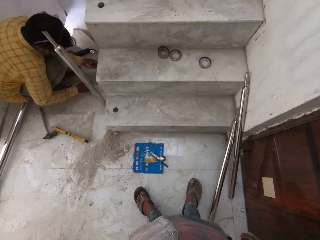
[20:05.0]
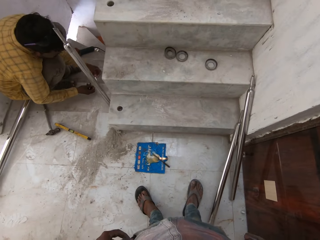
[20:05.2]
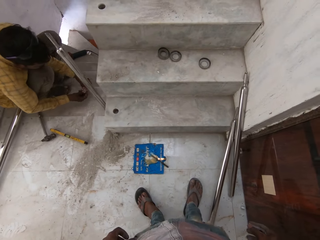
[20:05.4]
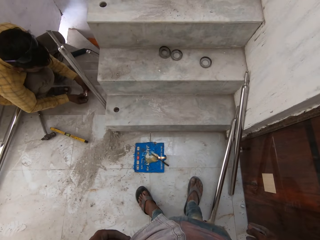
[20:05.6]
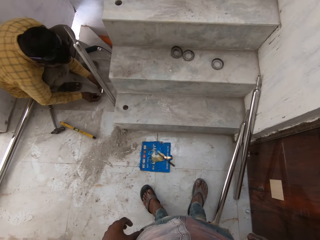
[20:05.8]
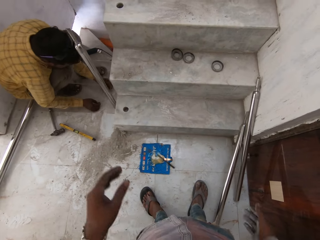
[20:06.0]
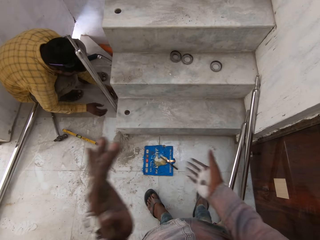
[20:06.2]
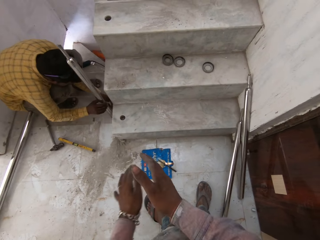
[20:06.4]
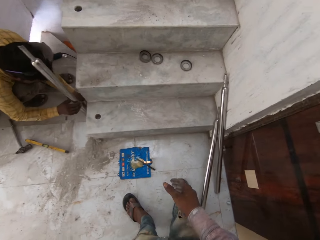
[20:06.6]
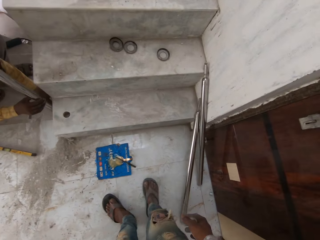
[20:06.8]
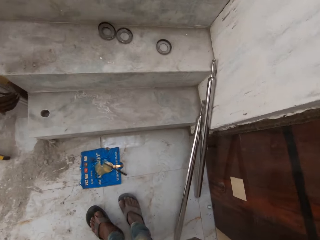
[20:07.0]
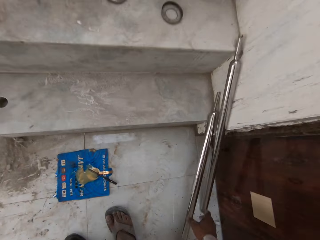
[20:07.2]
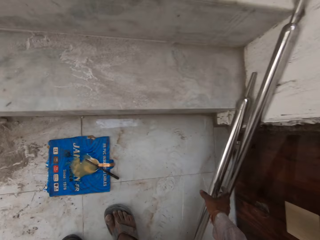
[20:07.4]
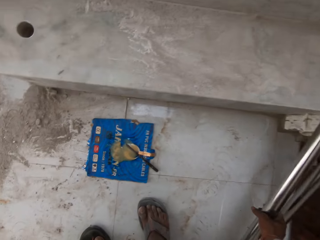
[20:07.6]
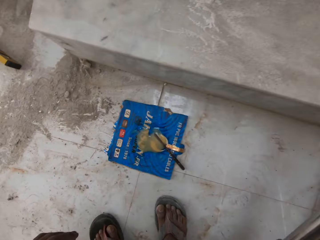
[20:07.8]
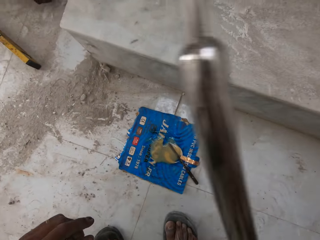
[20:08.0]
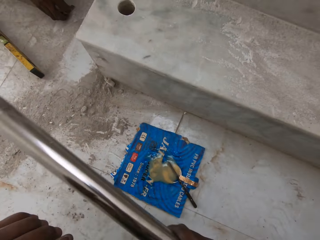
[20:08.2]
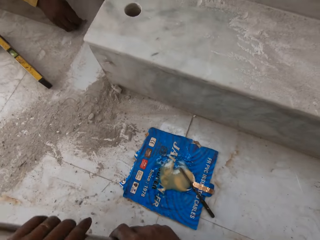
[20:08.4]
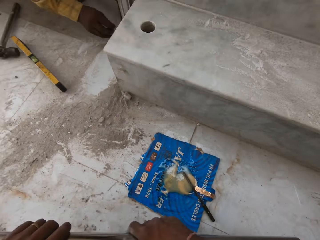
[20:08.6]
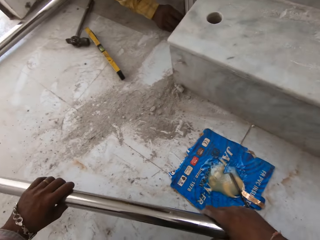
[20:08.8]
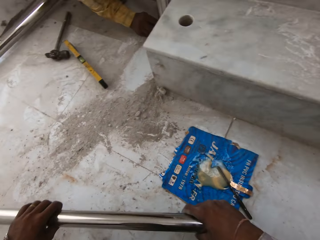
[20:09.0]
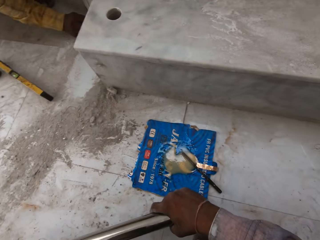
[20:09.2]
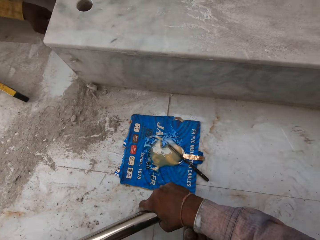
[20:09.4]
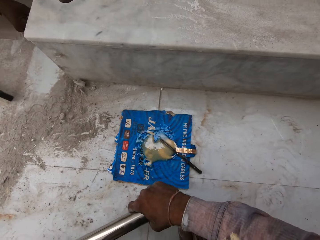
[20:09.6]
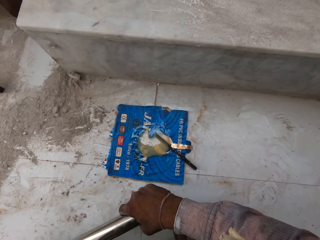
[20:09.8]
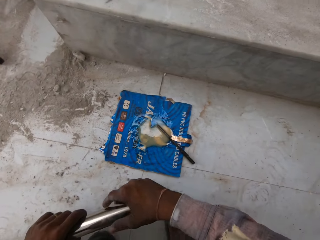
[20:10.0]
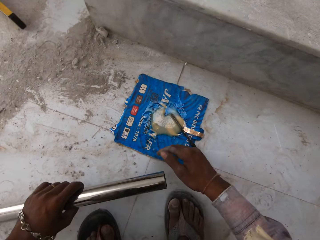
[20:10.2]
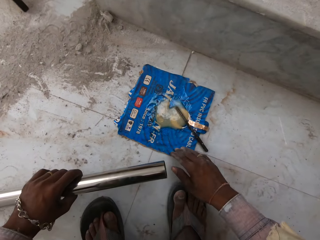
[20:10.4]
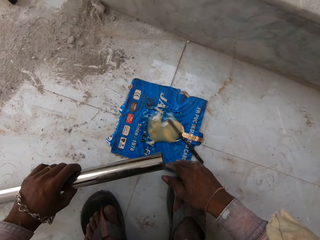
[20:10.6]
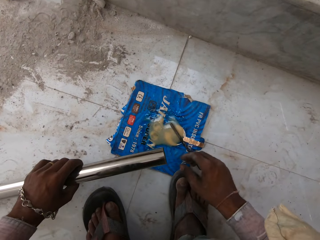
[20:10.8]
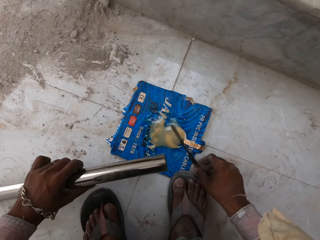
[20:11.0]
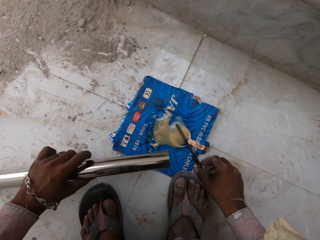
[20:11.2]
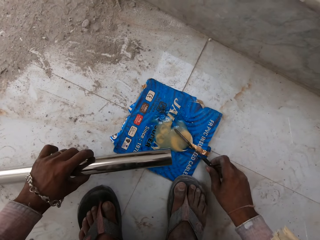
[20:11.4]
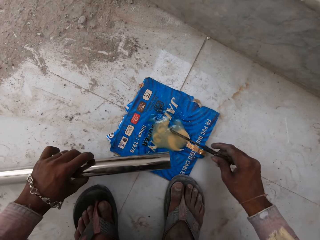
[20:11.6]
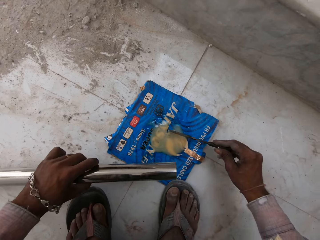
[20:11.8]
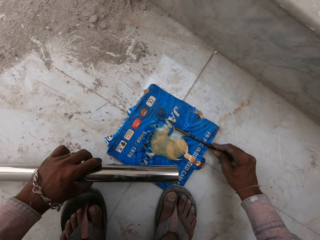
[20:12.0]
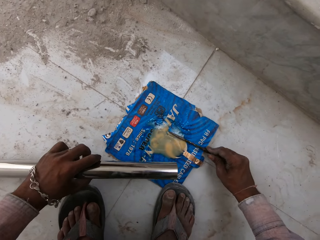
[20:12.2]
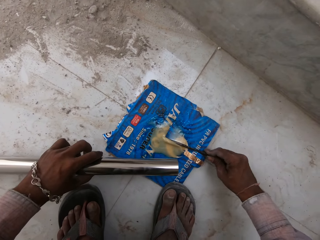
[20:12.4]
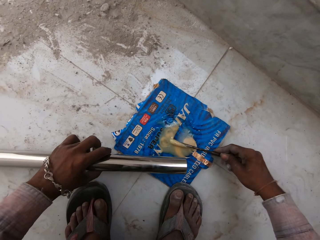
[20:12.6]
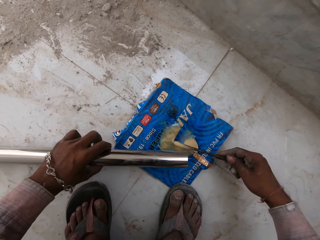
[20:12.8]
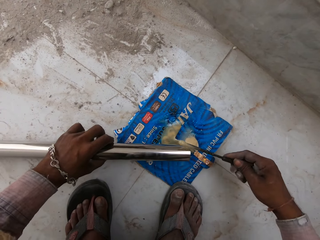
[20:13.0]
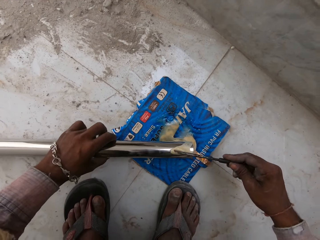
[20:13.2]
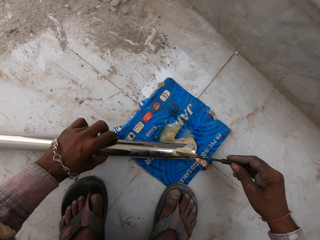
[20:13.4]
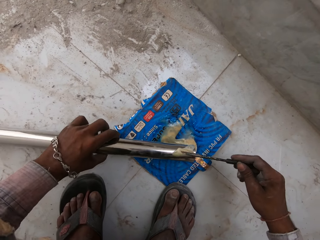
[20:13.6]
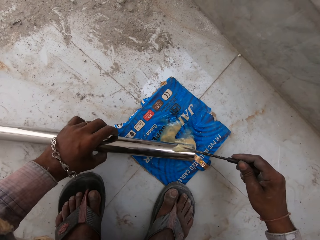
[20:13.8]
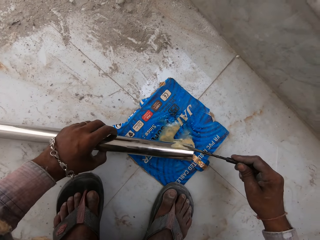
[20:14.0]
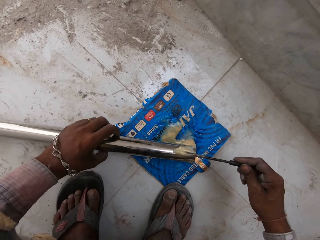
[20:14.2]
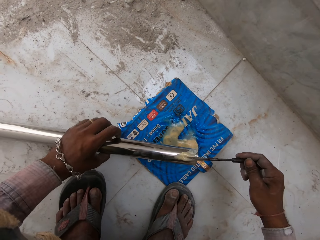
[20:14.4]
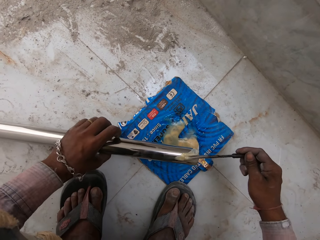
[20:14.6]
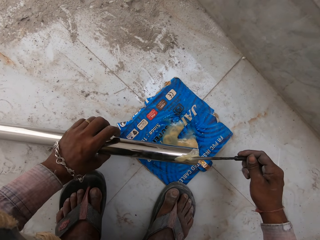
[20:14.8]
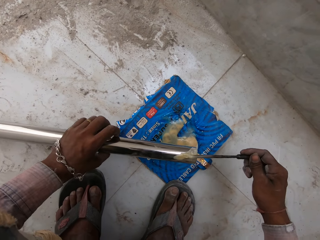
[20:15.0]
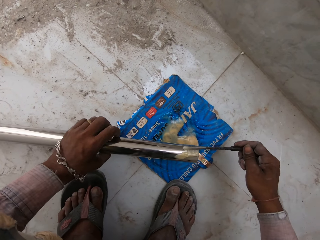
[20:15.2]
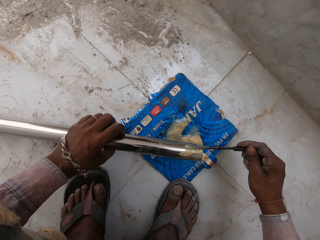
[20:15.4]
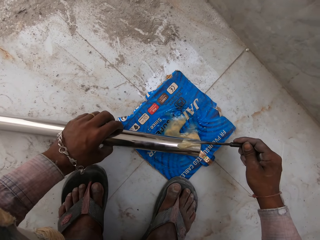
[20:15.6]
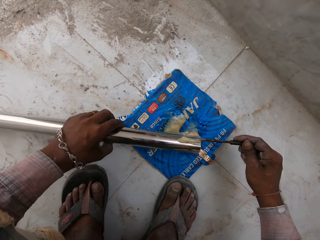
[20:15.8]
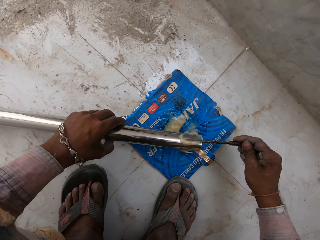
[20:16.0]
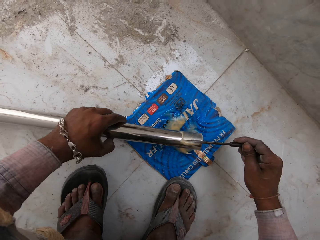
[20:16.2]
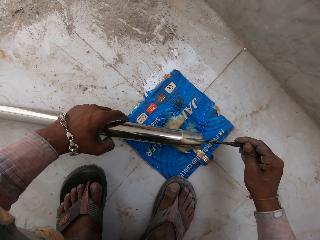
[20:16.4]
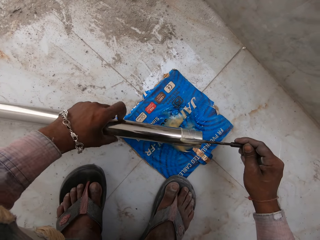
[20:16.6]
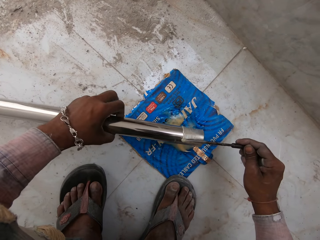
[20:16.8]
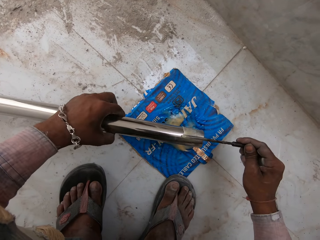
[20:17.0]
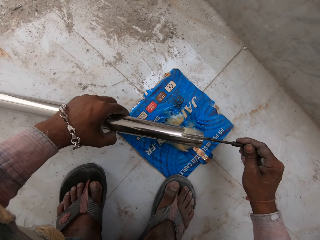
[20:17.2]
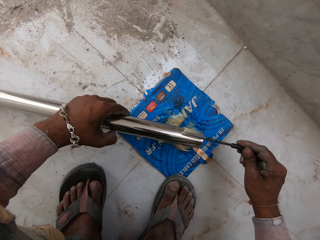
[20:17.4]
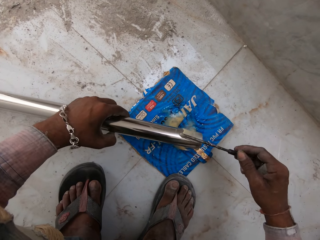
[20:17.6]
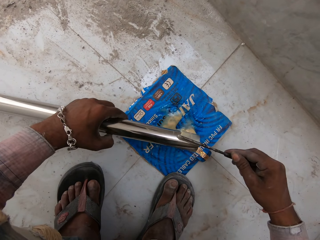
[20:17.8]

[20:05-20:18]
The man picks up a piece of metal on the stairs with his left hand. The camera wearer puts the phone in his pocket. The man holds the steel rod on the stairs with his right hand. The camera wearer picks up the steel rod on the stairs with his right hand. He holds the steel rod in his right hand with his left hand. He moves the carton on the floor with his right hand. He scoops some gum on the carton on the floor with the screwdriver in his right hand. He applies the gum on the screwdriver on the steel rod in his left hand.

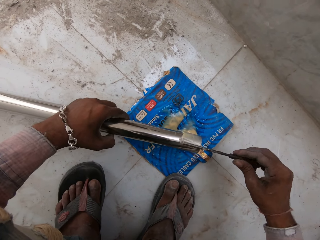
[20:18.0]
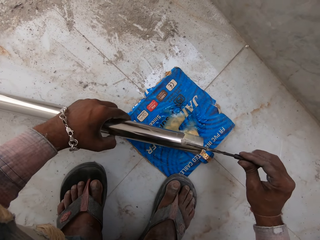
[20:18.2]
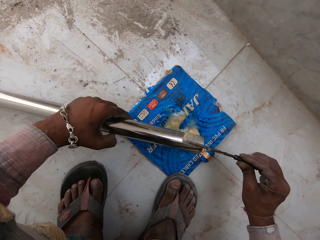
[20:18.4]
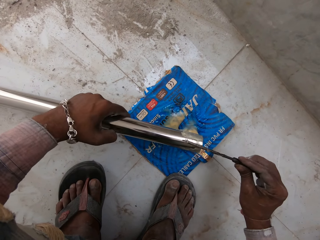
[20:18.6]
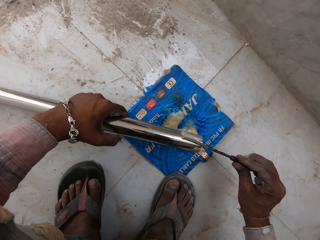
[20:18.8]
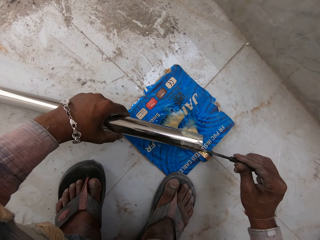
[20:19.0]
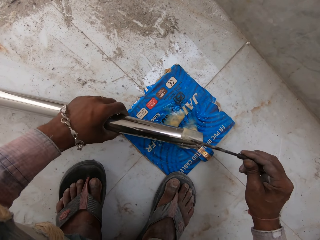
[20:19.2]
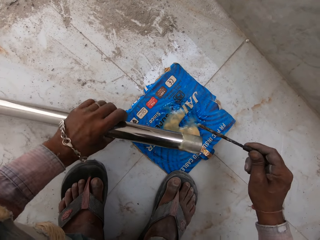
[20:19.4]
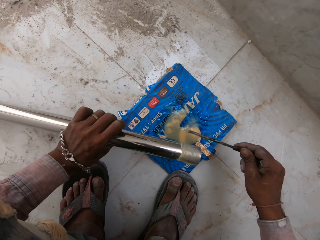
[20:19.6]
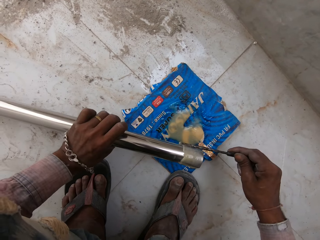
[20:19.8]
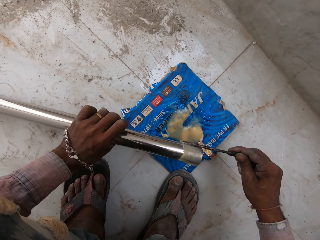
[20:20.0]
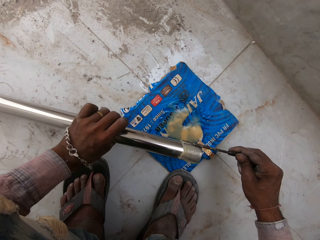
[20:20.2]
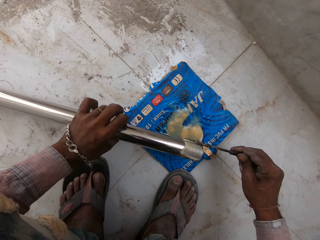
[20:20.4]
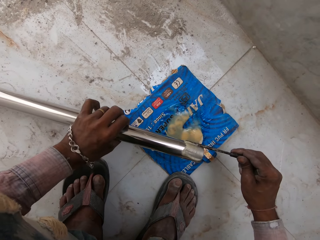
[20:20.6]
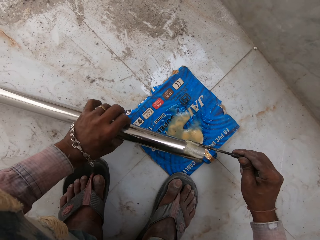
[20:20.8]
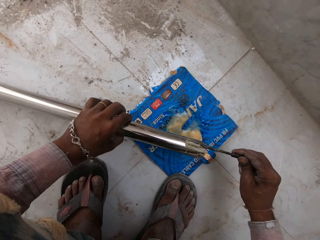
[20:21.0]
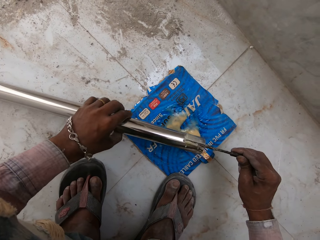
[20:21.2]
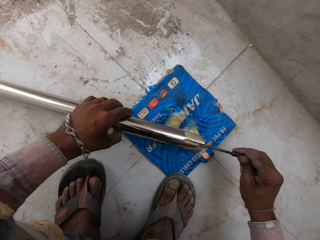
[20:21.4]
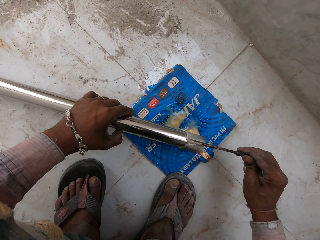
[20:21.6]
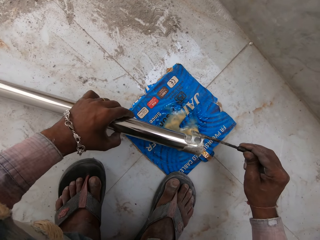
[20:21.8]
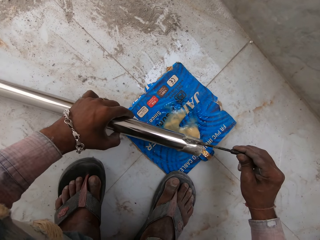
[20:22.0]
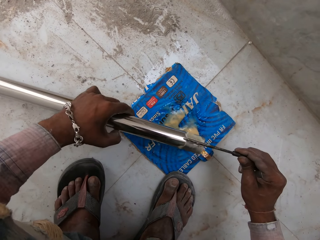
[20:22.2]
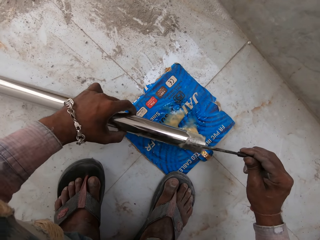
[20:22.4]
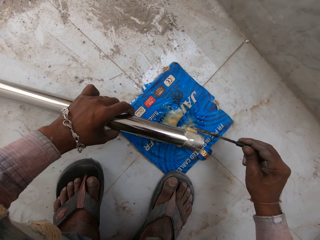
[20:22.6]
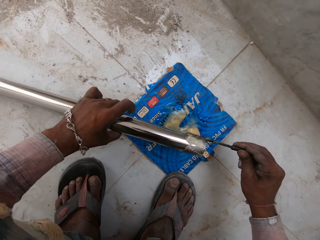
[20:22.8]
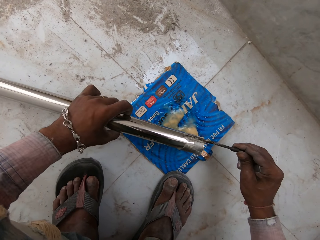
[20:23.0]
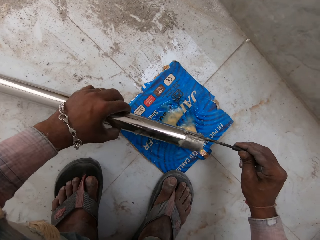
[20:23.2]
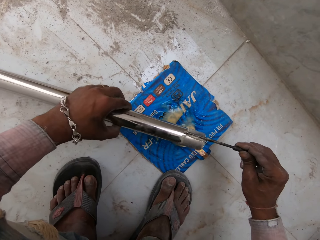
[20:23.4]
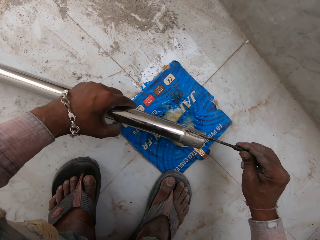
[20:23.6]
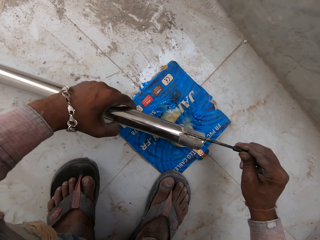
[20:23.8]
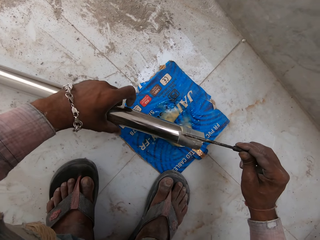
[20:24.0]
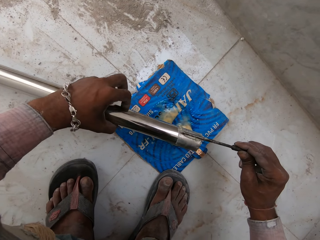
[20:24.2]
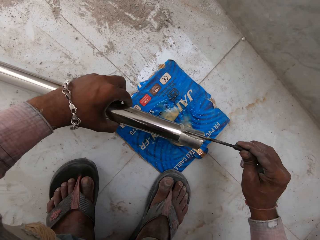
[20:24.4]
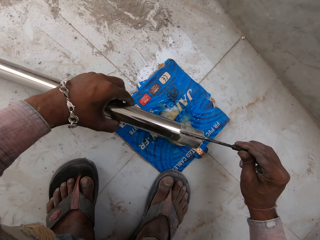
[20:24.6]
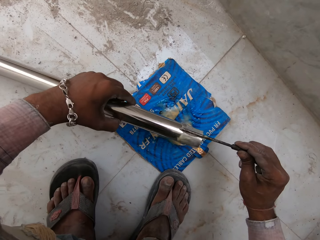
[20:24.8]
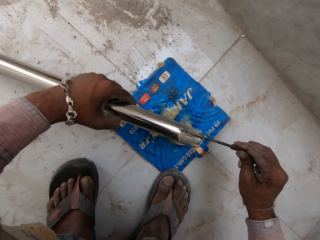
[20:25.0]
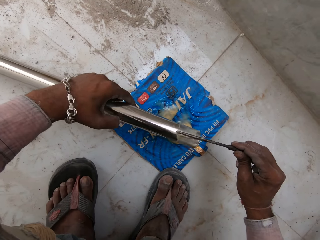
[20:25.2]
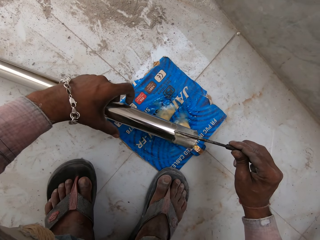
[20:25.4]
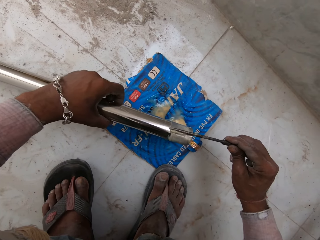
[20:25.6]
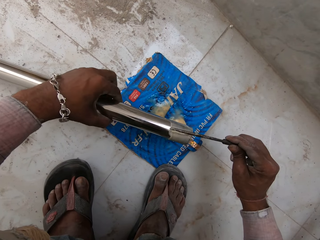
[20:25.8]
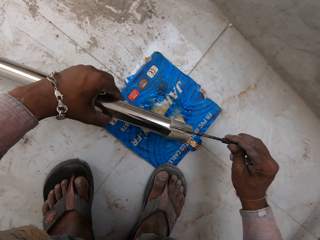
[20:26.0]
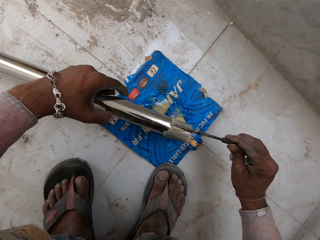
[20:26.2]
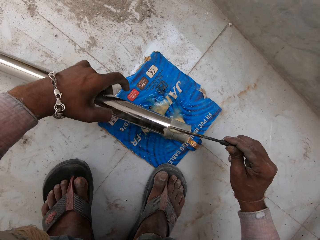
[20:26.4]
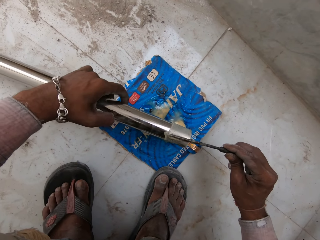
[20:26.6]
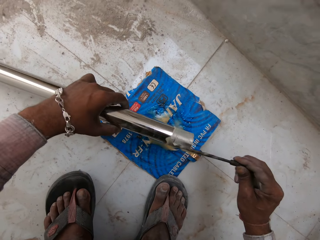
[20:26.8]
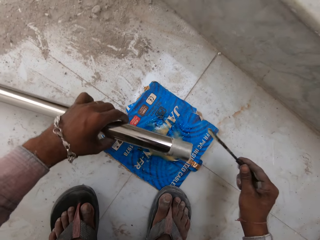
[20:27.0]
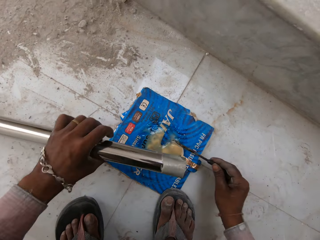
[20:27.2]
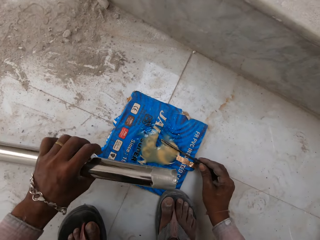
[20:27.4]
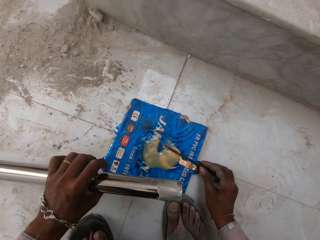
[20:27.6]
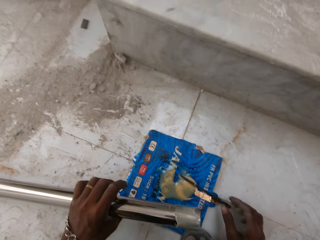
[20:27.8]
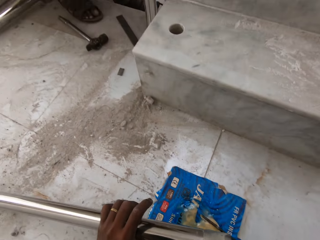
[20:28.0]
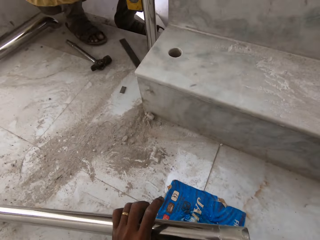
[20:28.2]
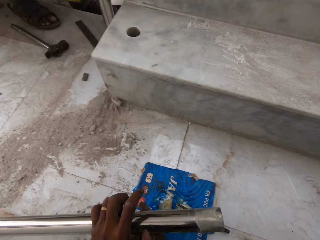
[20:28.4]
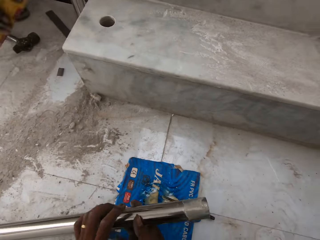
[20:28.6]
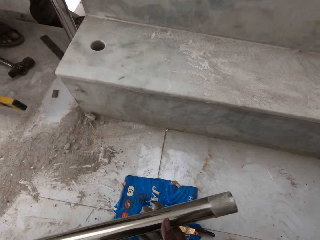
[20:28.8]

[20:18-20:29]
The camera wearer drops the screwdriver on the carton with his right hand.
